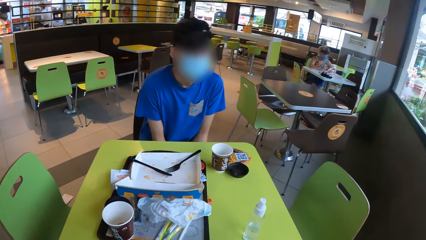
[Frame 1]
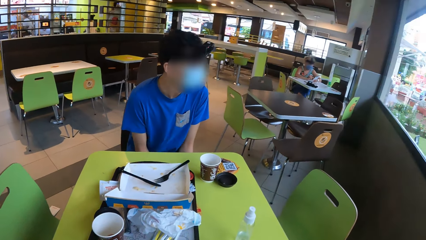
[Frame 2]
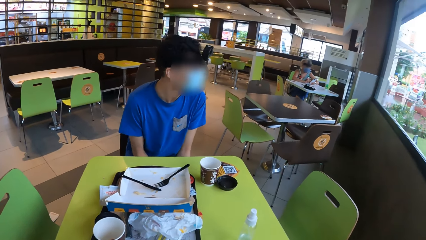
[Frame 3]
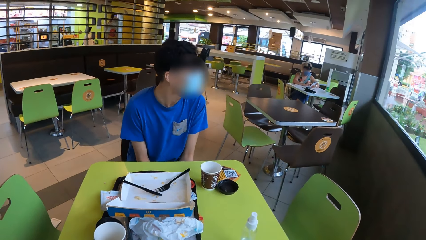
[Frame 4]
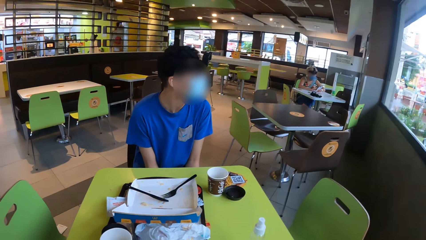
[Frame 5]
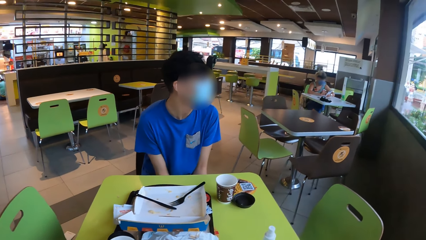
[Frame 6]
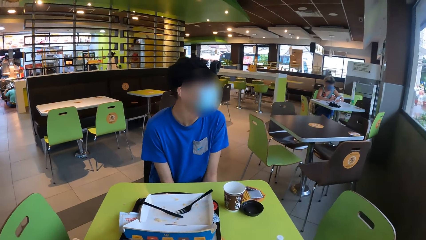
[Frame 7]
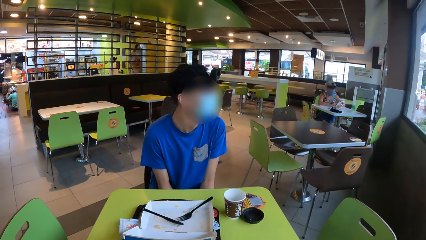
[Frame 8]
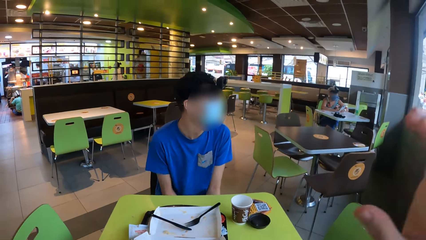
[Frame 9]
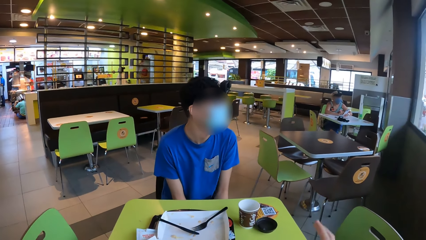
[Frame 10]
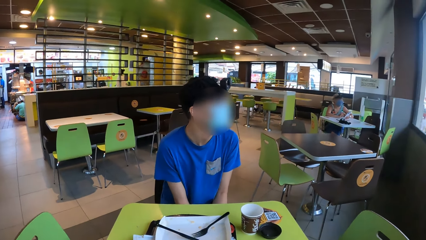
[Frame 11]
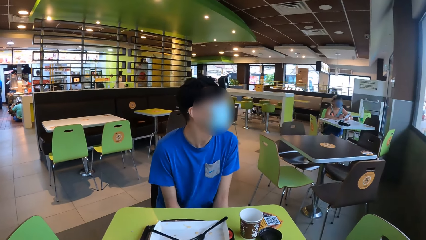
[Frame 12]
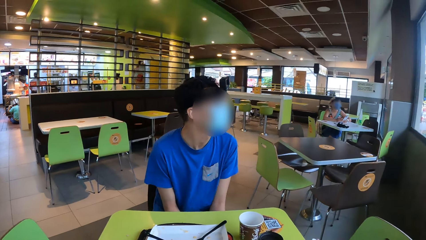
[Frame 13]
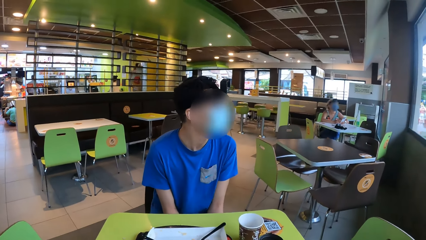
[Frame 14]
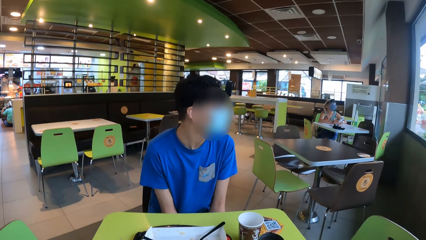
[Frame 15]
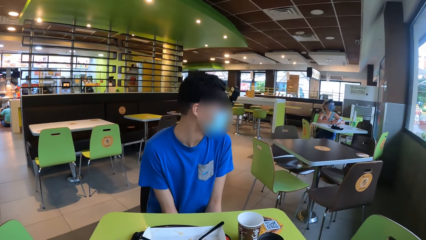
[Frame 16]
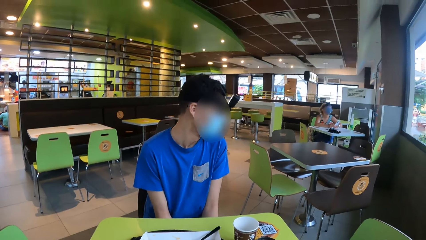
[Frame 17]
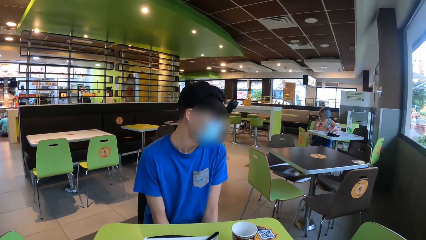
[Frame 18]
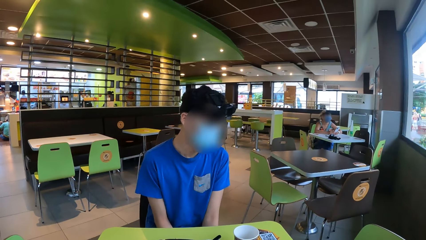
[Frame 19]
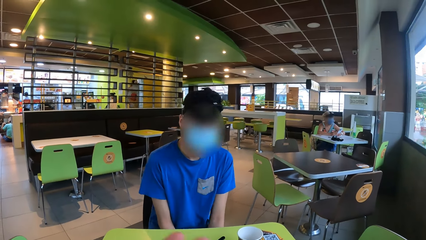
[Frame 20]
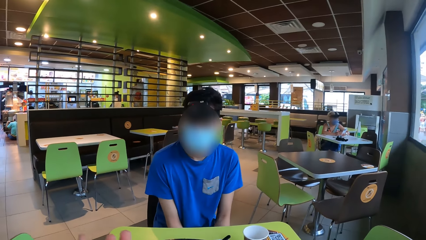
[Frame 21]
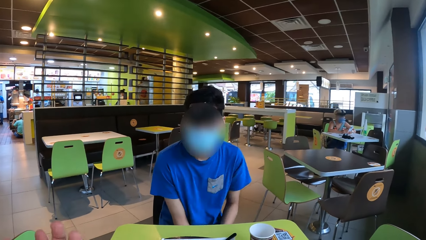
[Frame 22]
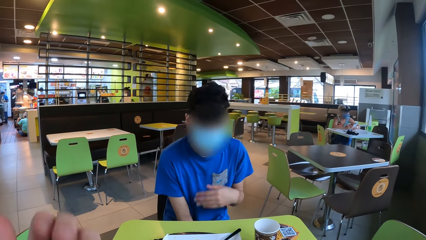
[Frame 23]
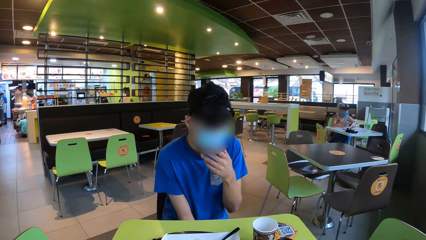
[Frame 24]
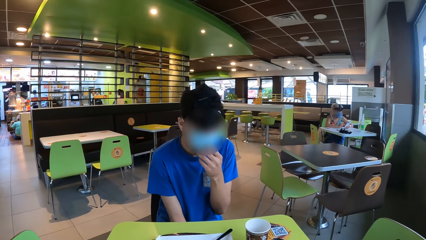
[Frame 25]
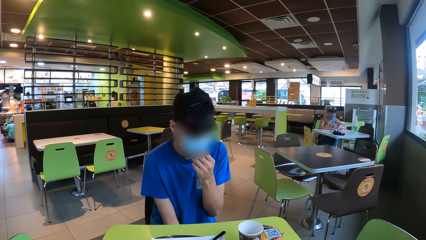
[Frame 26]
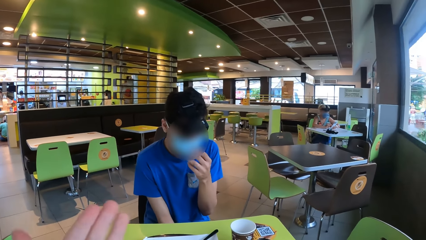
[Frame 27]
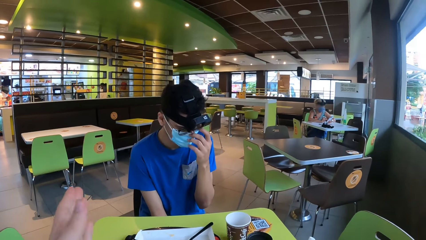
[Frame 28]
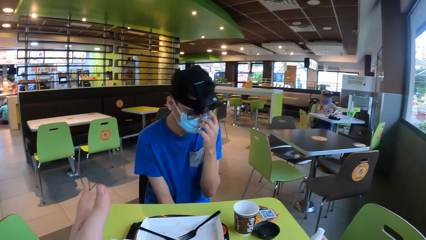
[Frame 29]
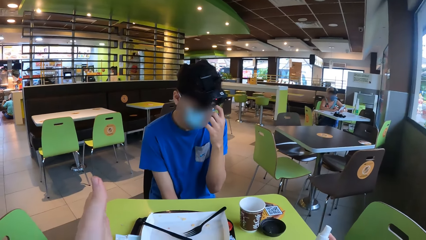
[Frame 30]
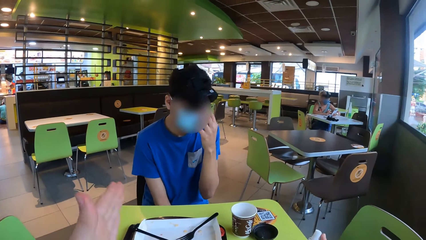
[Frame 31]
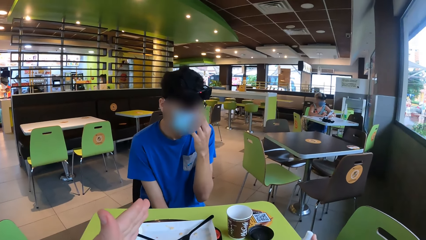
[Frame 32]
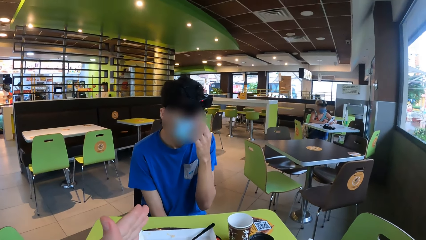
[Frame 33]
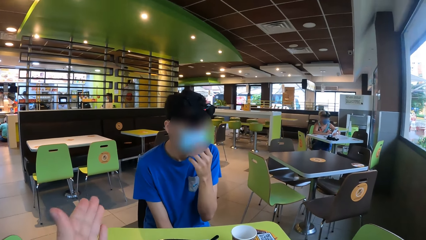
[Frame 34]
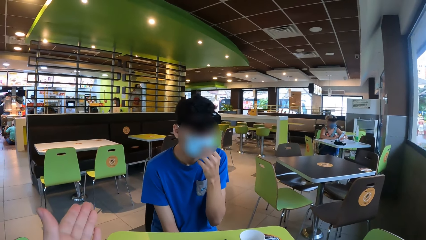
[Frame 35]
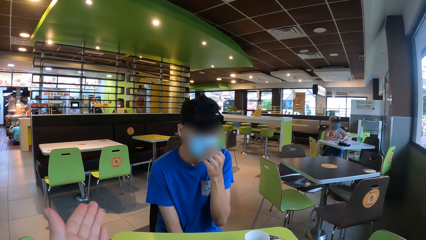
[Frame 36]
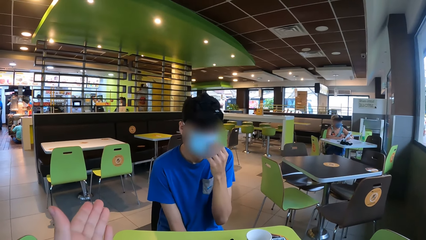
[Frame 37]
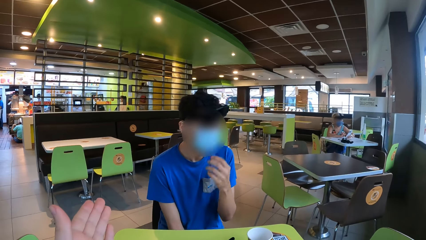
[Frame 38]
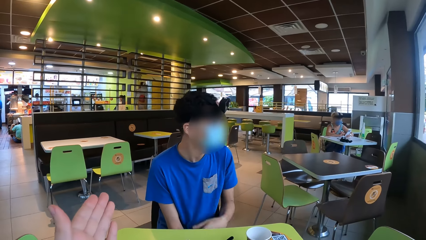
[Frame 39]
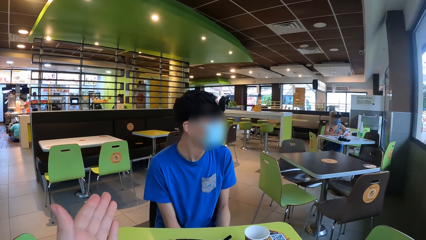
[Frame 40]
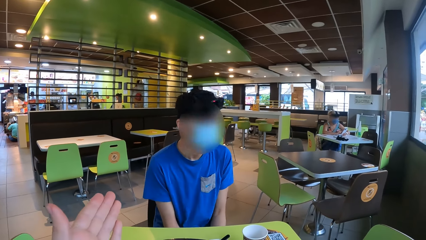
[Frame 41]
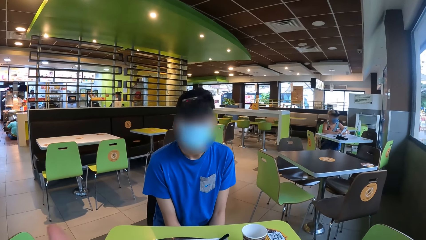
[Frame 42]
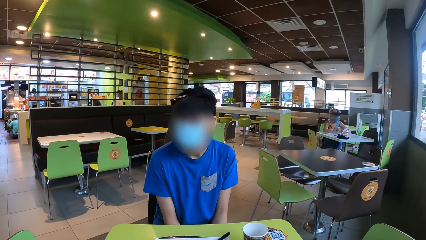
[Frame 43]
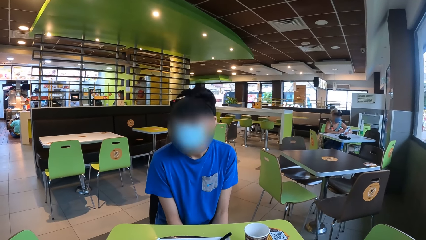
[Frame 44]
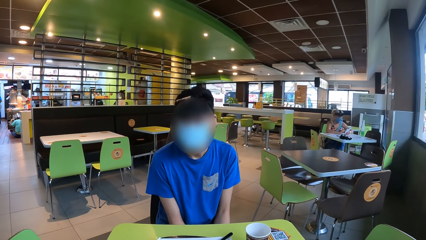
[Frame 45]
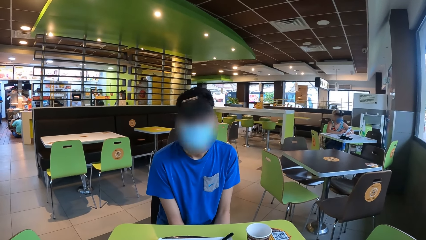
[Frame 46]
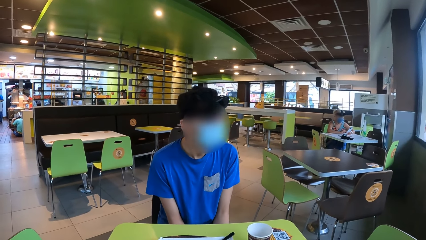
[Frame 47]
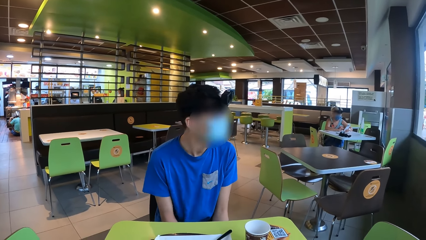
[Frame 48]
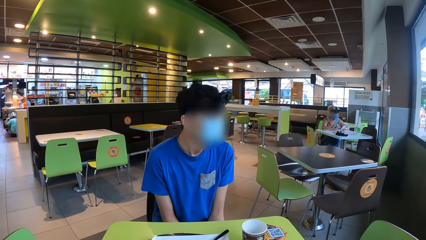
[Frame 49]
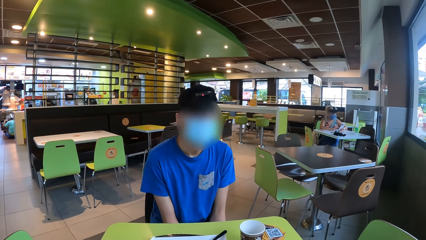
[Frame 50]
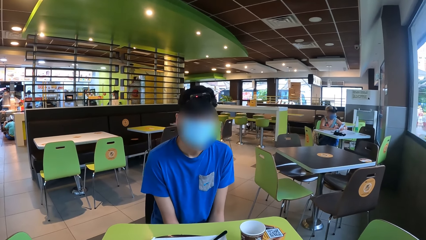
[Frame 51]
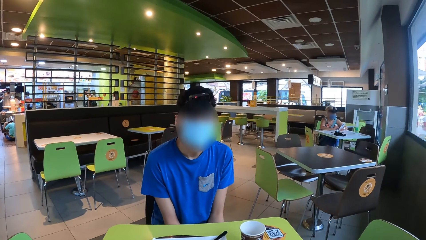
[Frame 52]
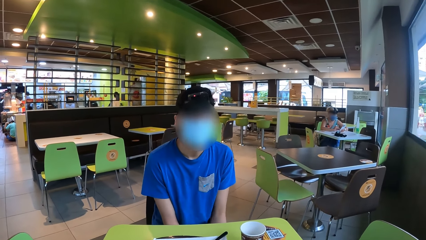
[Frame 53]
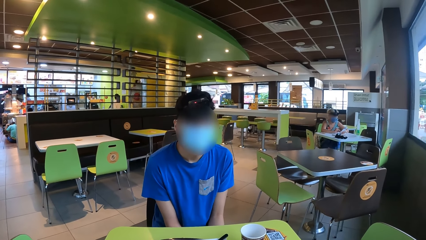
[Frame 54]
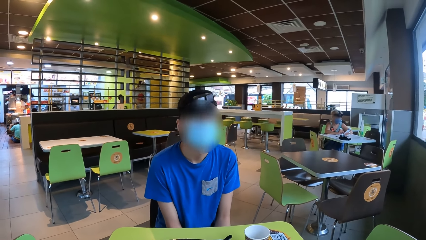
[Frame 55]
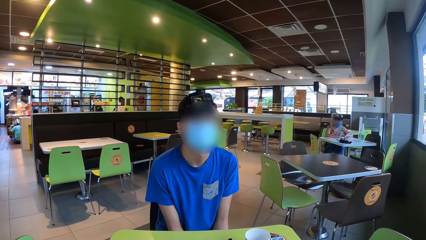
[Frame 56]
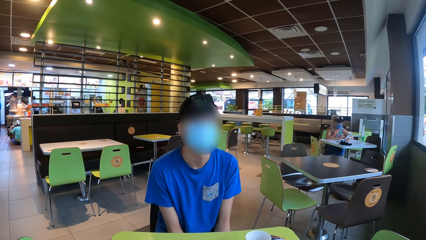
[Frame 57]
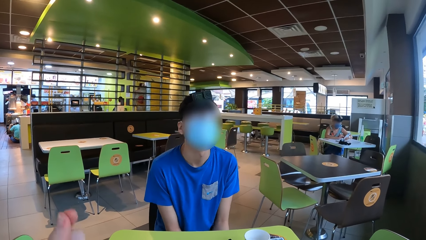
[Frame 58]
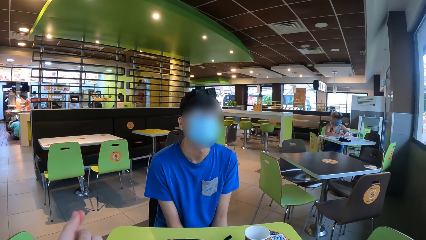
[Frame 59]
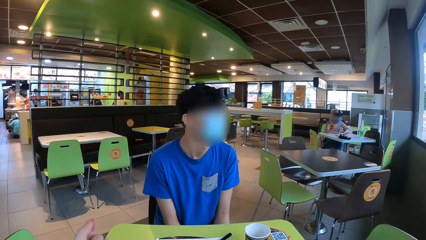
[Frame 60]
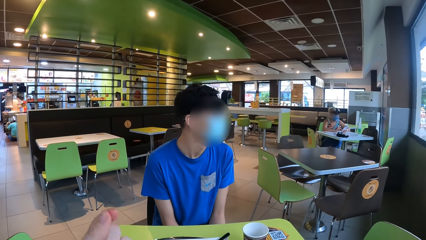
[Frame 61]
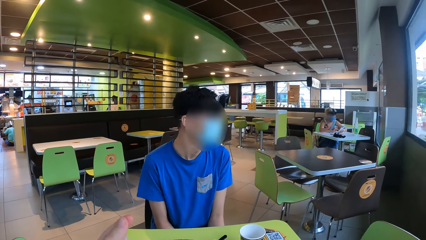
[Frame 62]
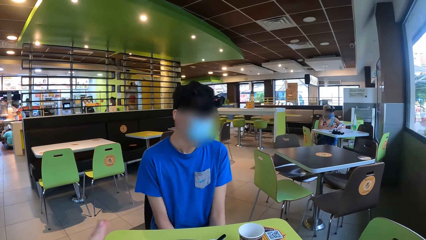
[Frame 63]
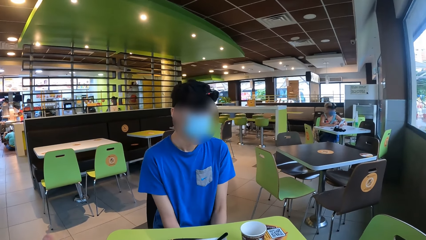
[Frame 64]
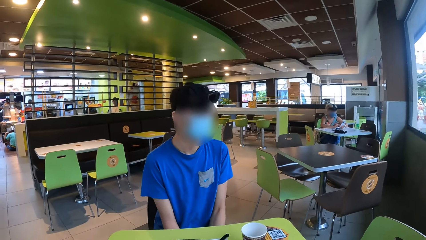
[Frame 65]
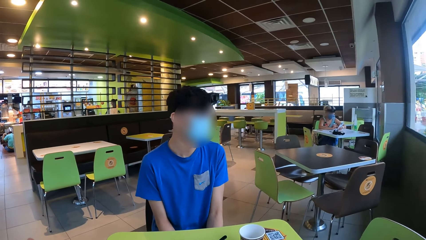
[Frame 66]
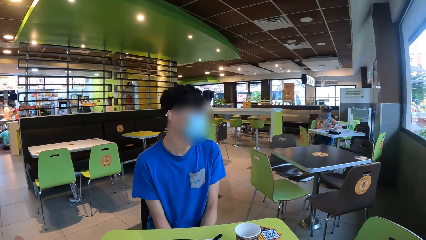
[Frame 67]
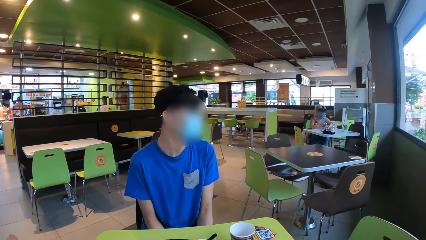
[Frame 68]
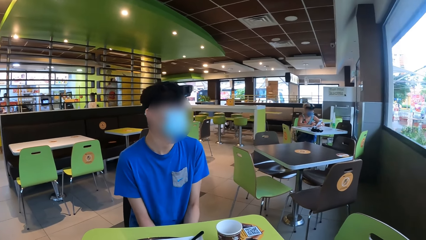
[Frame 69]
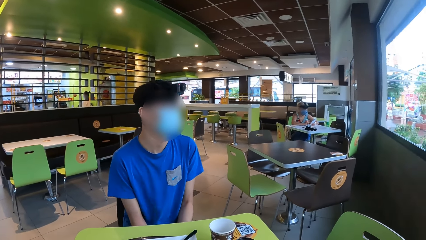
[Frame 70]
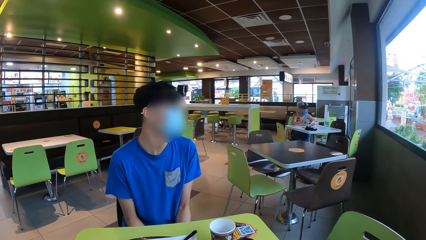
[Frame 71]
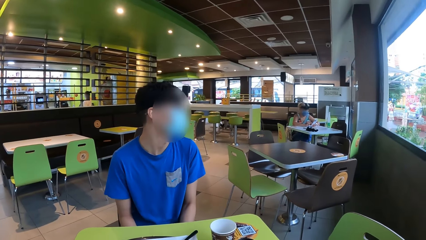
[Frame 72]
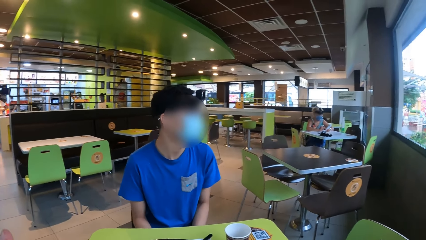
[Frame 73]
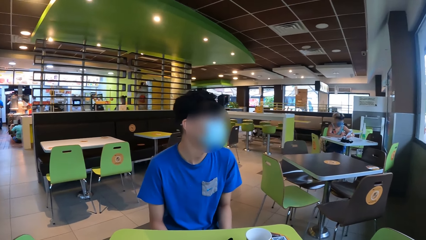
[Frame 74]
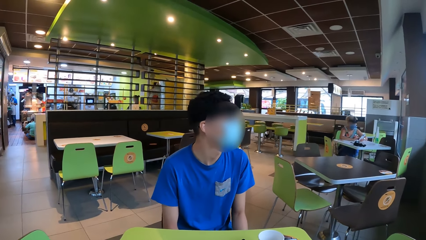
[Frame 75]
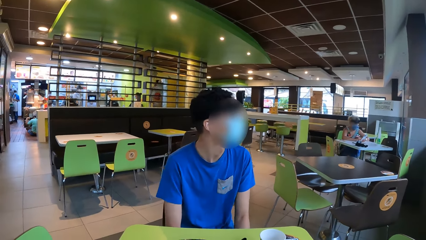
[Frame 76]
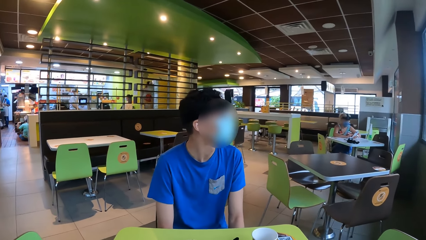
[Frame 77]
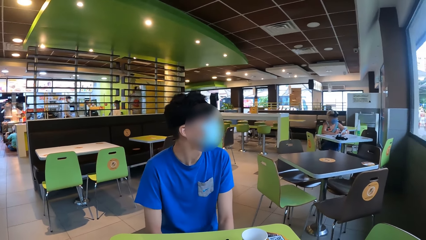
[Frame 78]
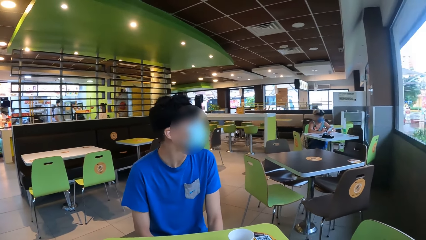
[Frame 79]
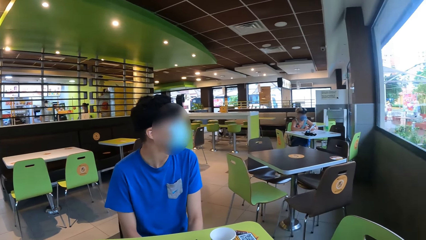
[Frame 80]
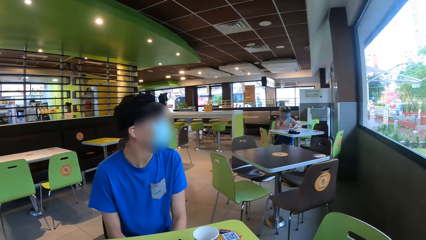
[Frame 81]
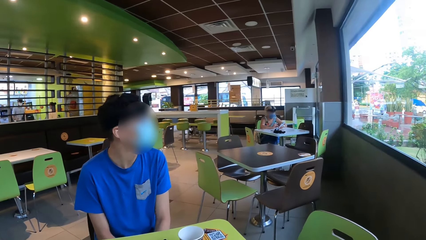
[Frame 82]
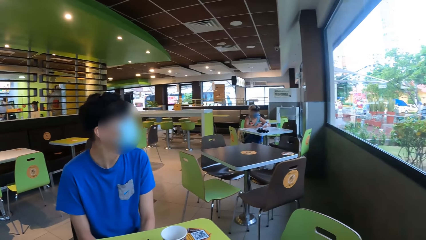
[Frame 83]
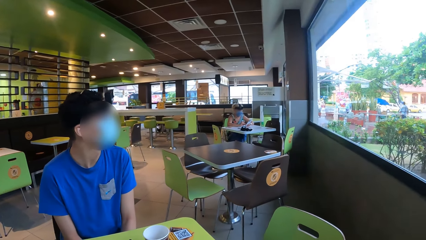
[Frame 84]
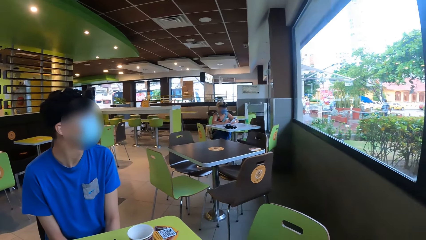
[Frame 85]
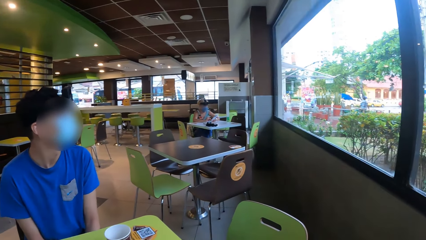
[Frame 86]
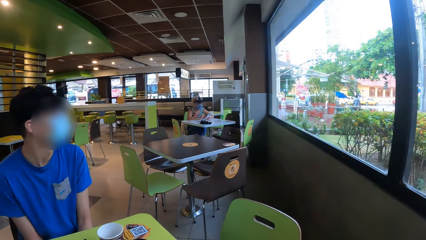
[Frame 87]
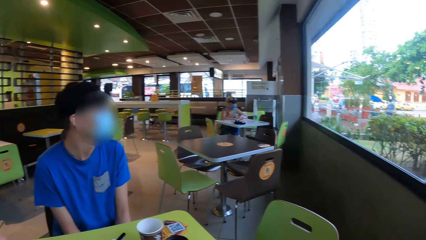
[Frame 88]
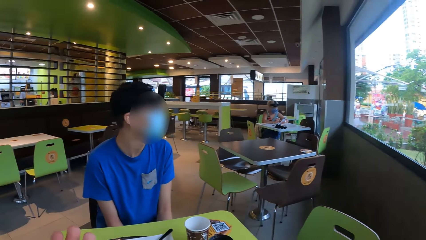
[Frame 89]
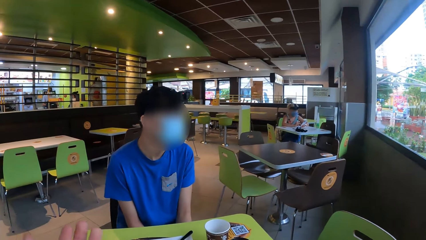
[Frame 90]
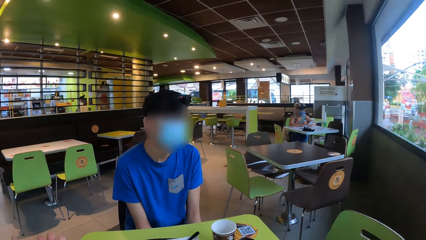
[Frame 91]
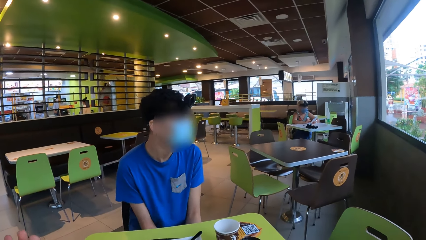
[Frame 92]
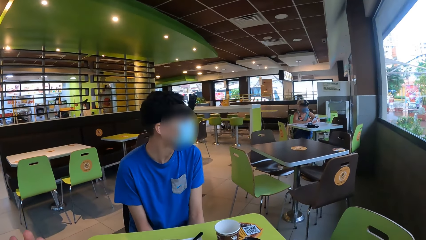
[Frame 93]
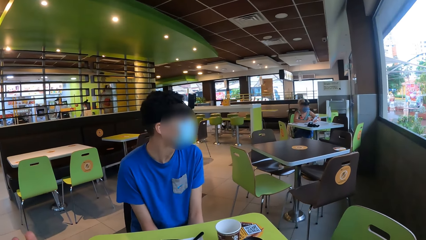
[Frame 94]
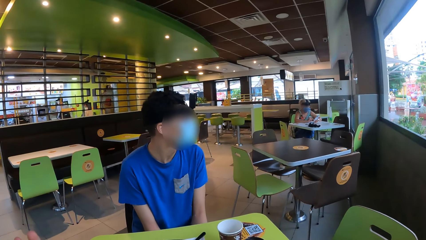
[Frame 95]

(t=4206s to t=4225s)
The camera wearer gestures to a man. The man adjusts the mask.
